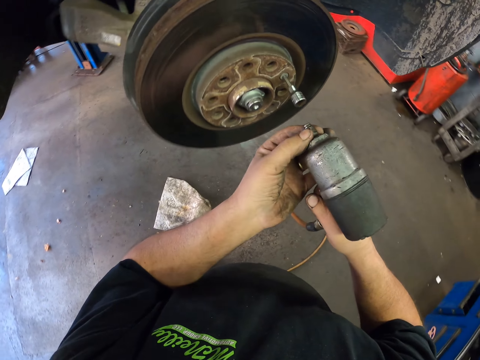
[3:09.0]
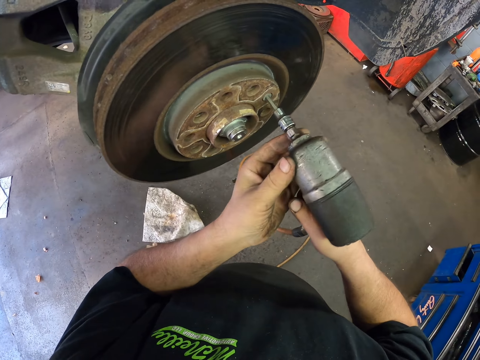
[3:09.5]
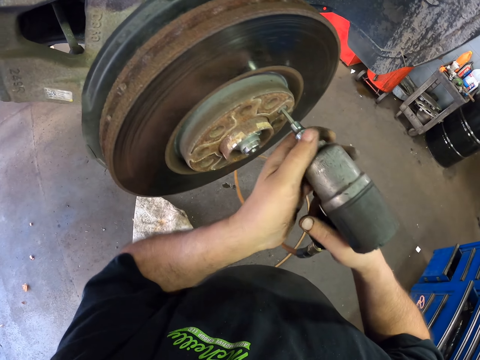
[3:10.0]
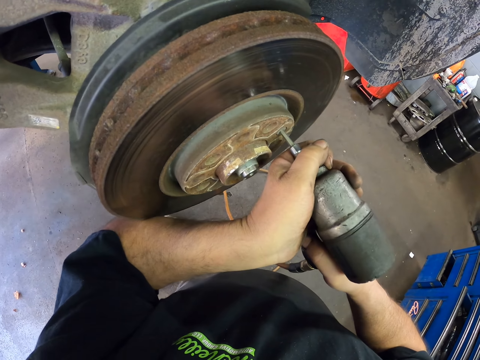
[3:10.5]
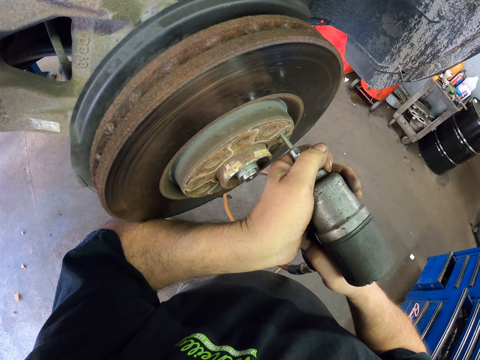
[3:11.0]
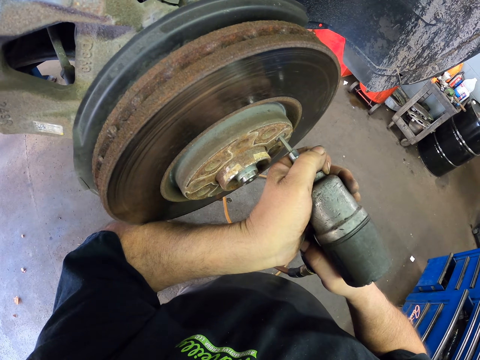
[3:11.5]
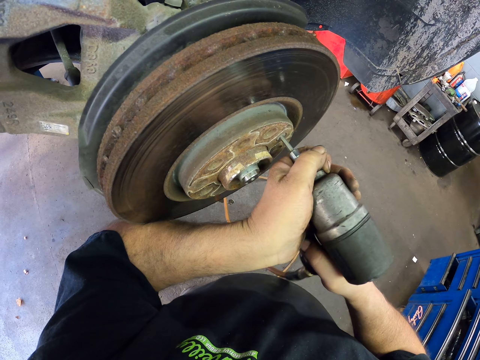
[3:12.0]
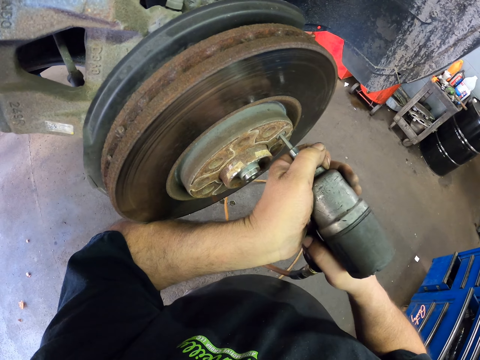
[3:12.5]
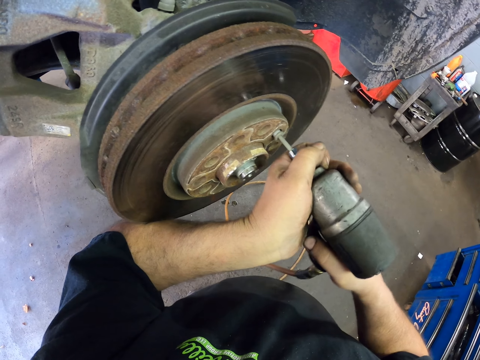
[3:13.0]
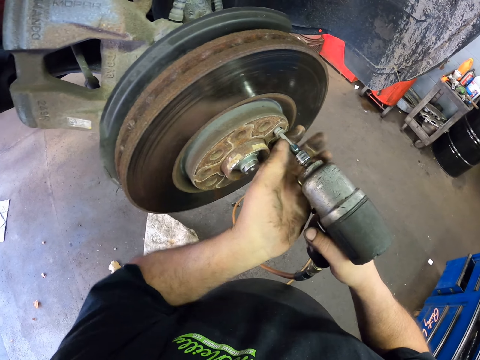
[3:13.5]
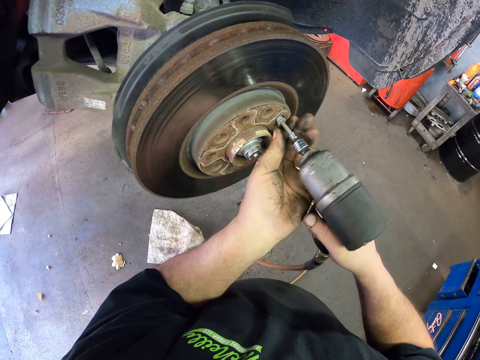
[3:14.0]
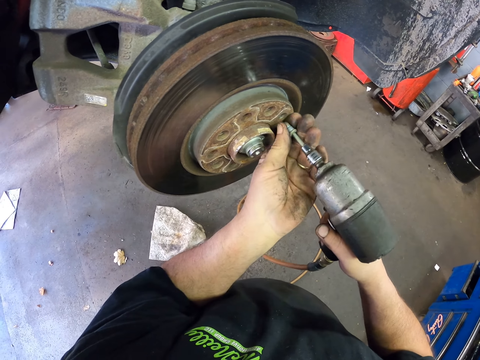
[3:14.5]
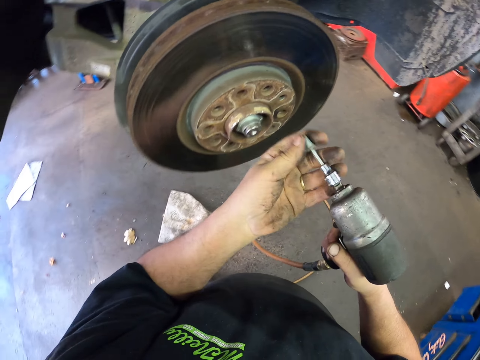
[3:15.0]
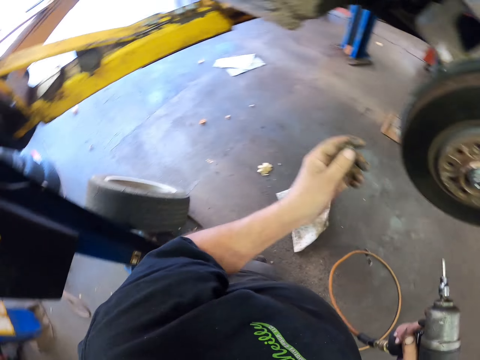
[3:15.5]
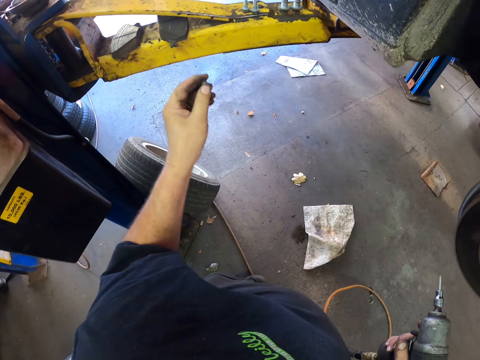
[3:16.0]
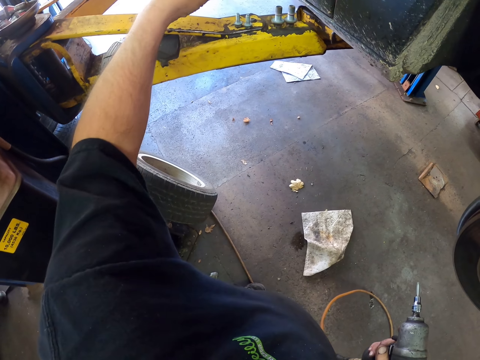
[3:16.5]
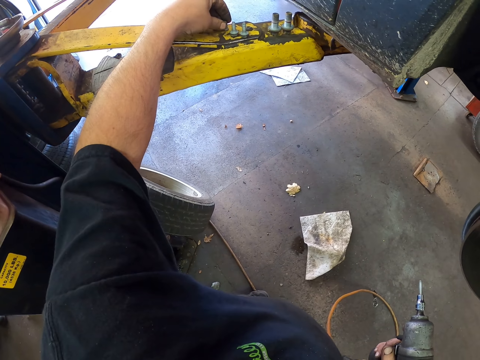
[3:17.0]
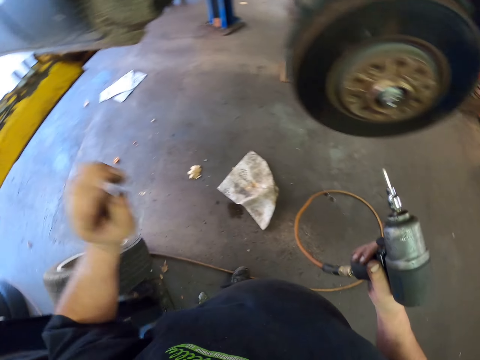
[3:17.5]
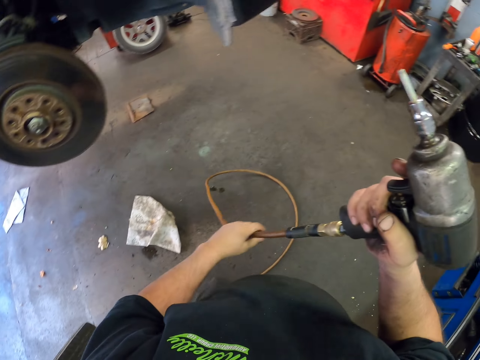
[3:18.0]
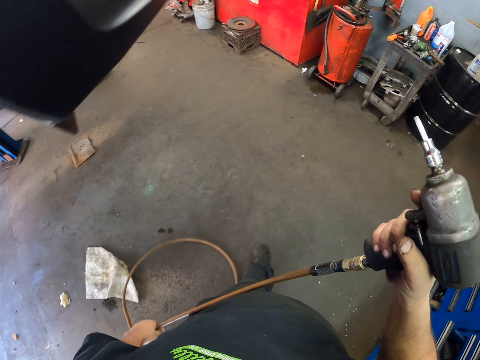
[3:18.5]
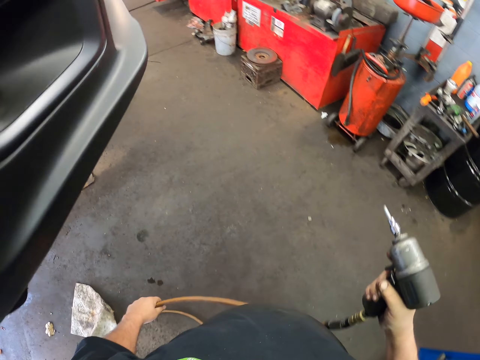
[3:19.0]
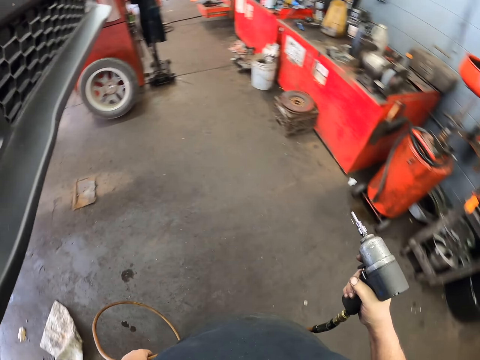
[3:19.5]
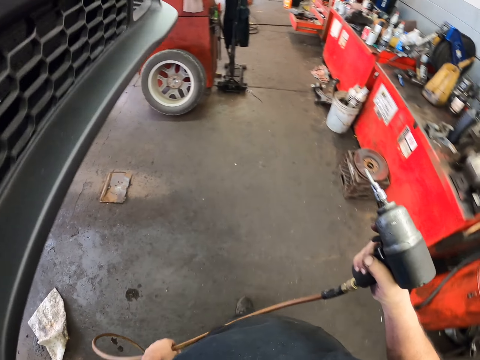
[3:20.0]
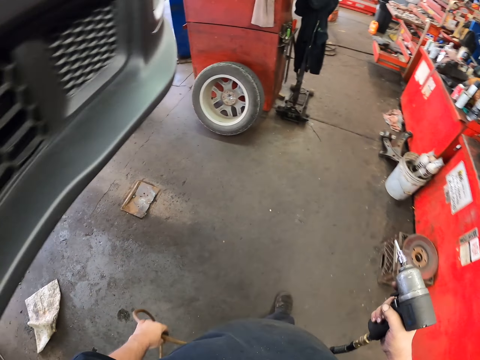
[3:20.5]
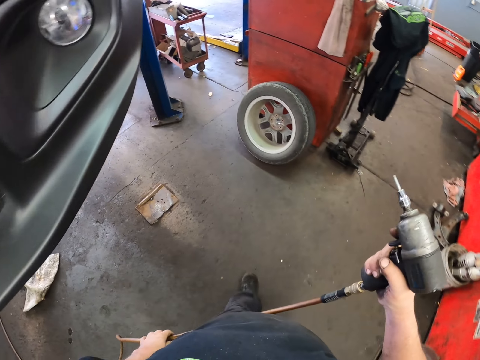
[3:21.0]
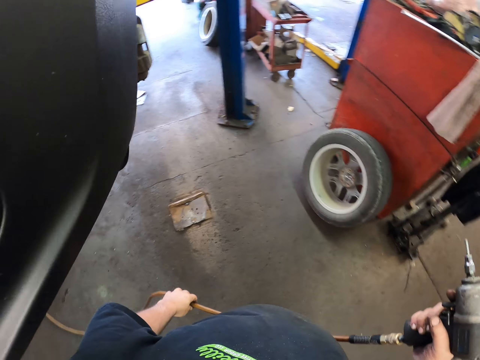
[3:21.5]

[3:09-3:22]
The camera wearer loosens a bolt. They connect an impact wrench to a lug nut key. They remove a bolt. They put the bolt on the metal. They hold the hose pipe. They walk in the garage.

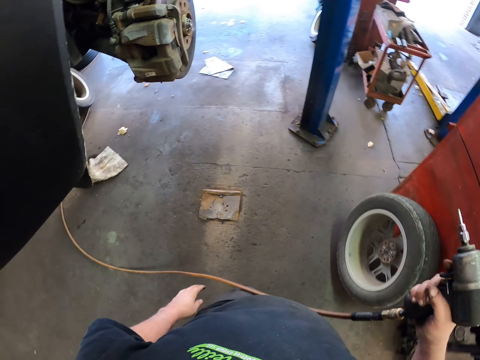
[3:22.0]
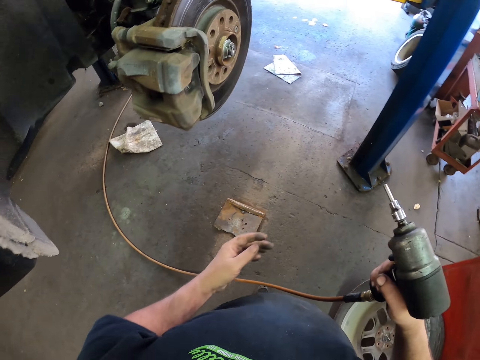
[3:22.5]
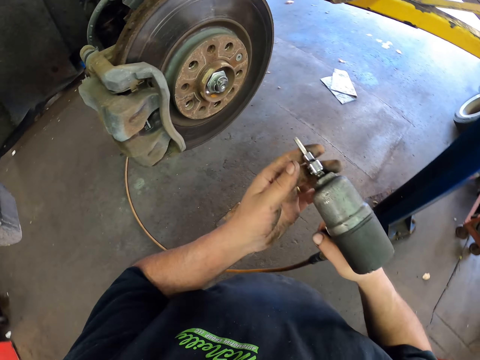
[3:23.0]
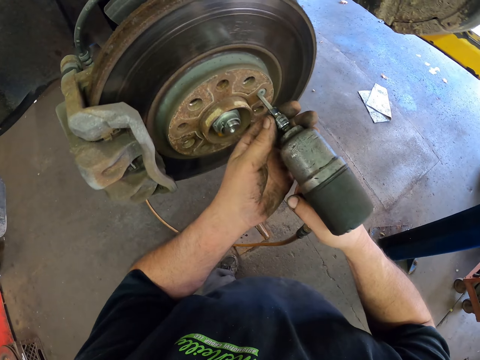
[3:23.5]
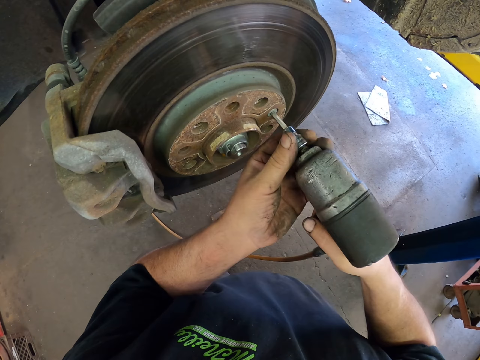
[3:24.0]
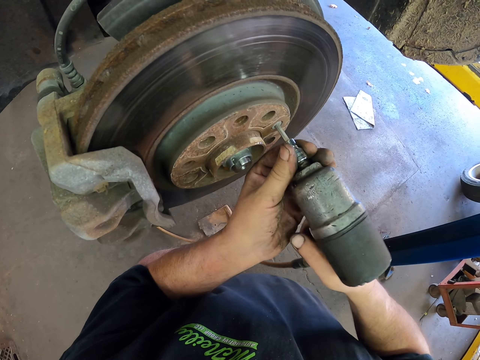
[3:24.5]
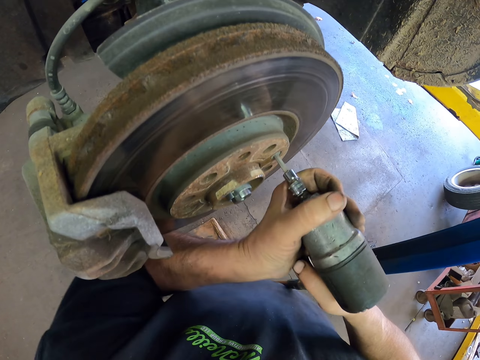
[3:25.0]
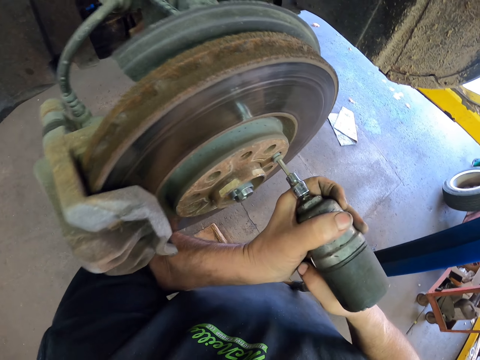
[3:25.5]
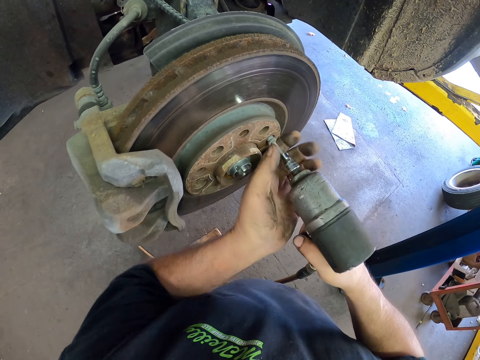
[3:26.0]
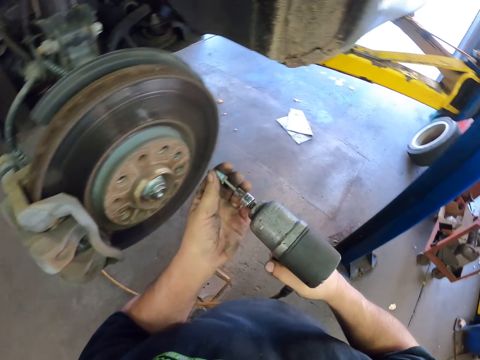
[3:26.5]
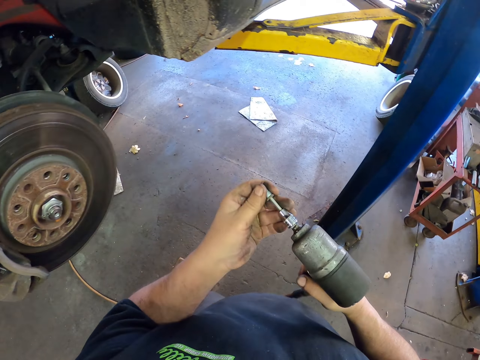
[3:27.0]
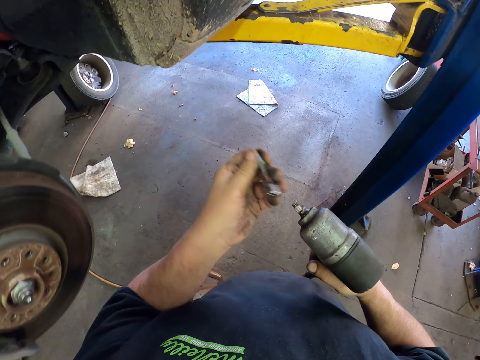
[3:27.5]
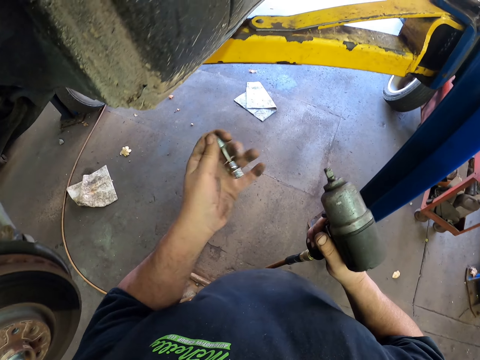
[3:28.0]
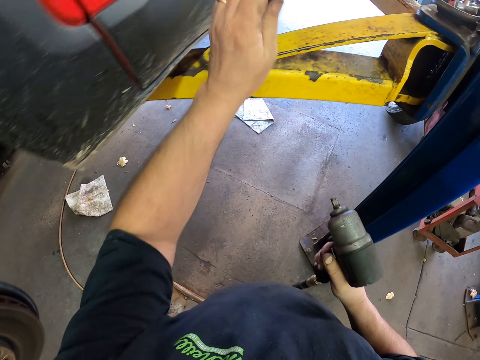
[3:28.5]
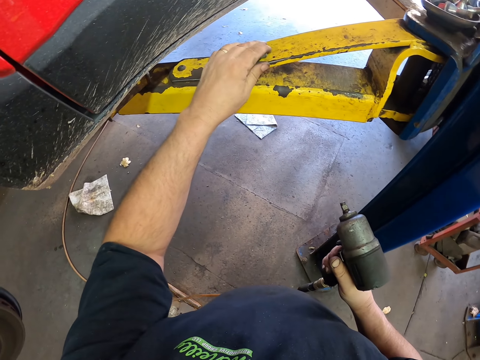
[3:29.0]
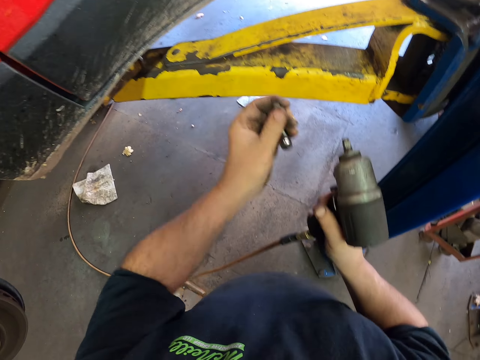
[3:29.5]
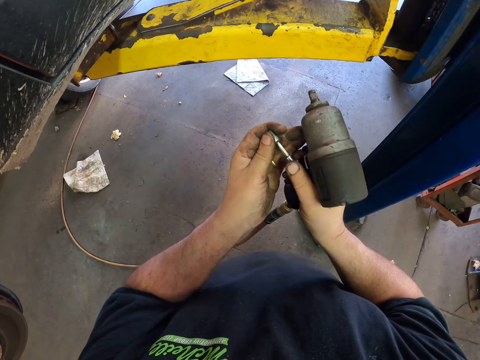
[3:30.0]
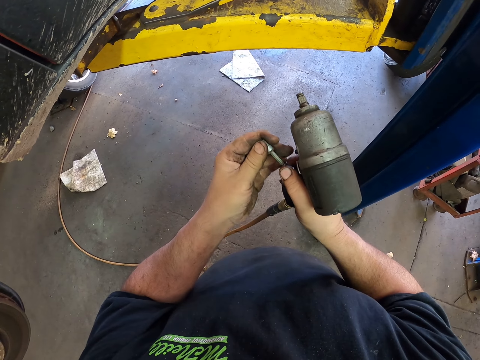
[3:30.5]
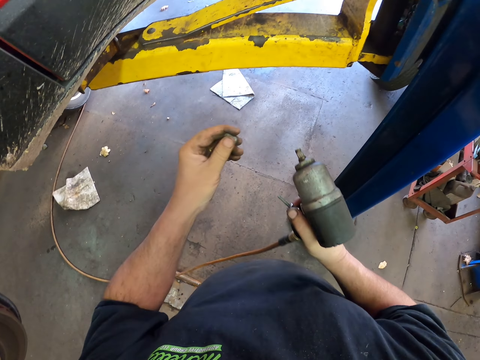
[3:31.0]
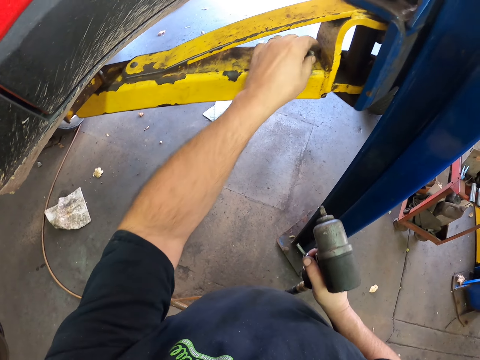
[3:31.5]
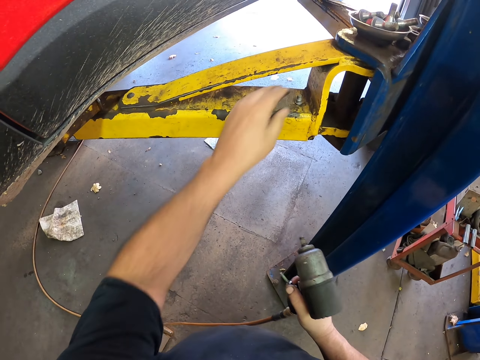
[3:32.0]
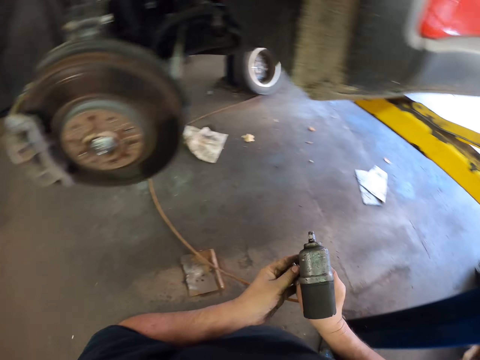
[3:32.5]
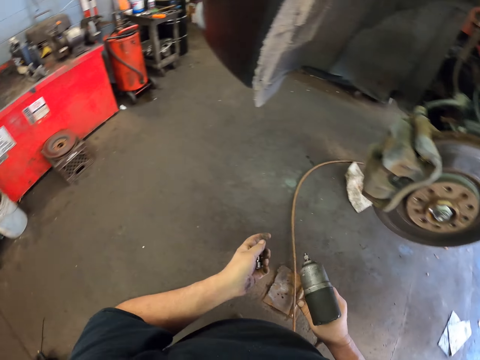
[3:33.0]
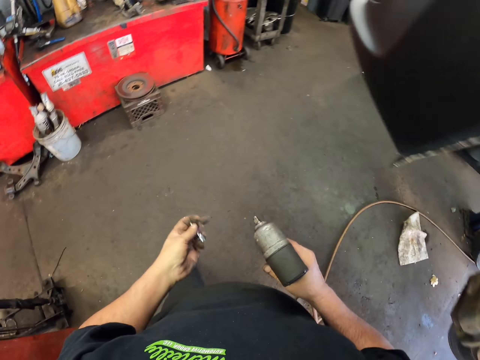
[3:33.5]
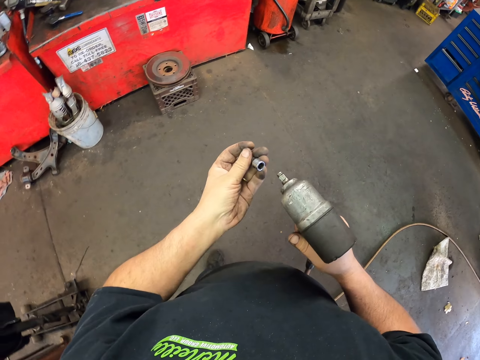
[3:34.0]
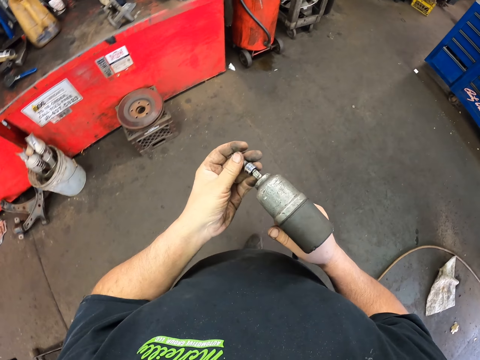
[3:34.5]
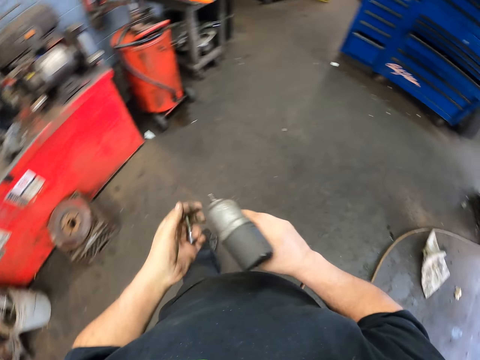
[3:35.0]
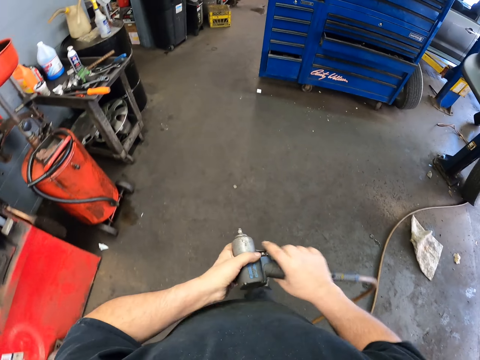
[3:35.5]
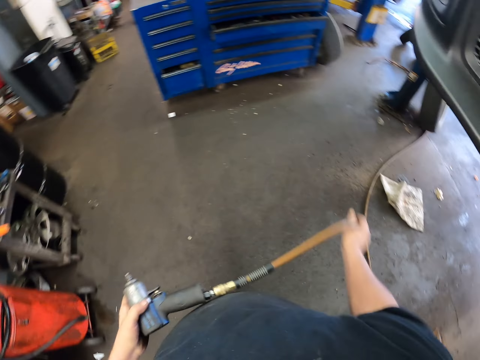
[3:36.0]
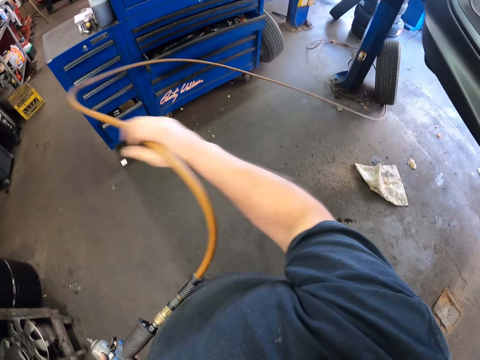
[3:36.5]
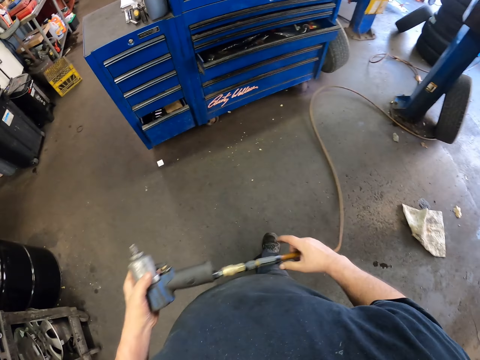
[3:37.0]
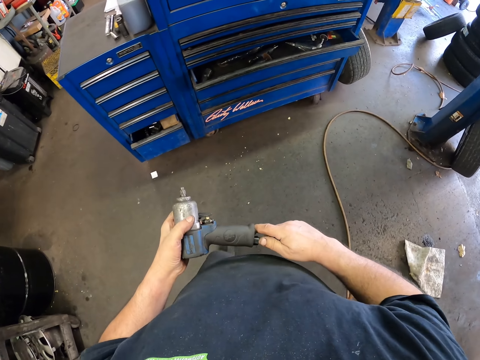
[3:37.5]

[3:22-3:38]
The camera wearer loosens a nut. They remove another bolt from the disc brake. They remove a bolt from a nut gun. They pull the lug nut key and hit the lug nut key with the metal. They put the bolt on the metal. They pull the bolt from the lug nut key and put the bolt on the metal. They walk in the garage. They join the impact wrench and the lug nut key. They lift the hose pipe and swing the pipe.
